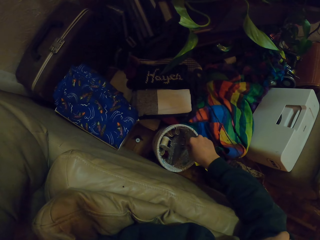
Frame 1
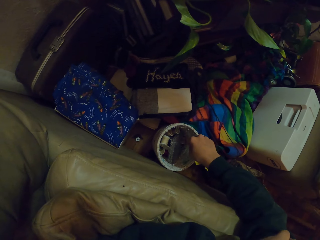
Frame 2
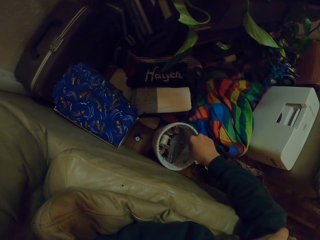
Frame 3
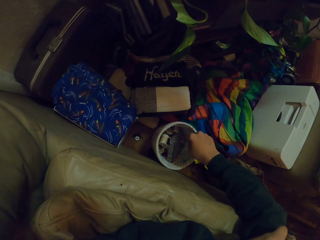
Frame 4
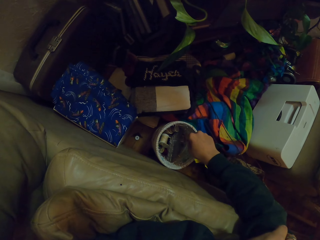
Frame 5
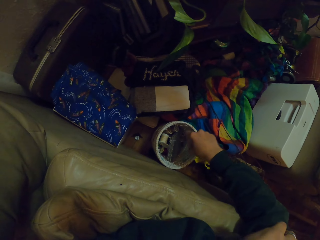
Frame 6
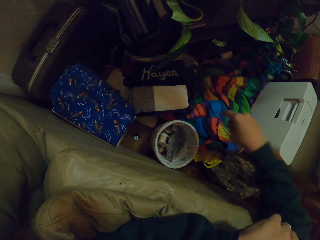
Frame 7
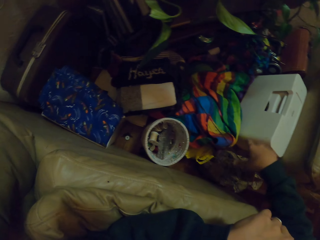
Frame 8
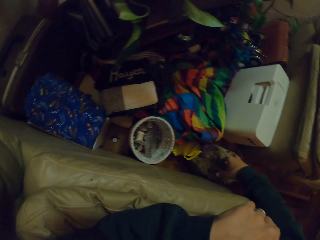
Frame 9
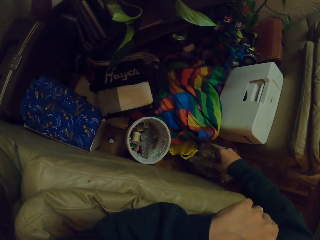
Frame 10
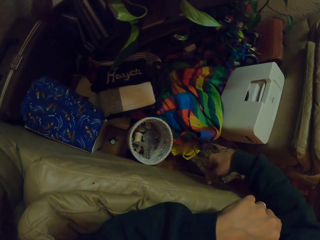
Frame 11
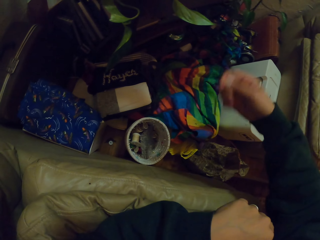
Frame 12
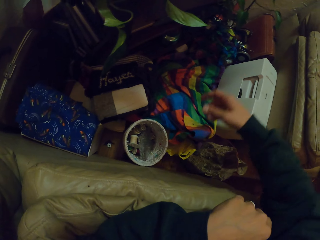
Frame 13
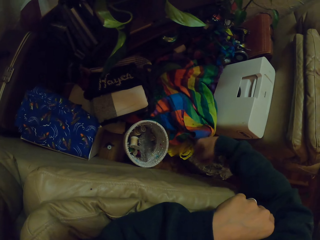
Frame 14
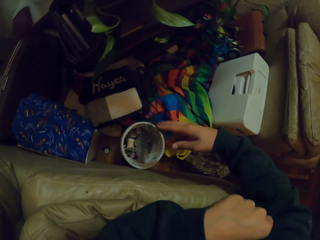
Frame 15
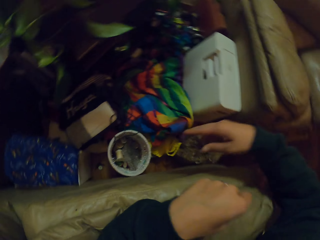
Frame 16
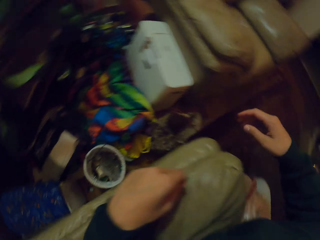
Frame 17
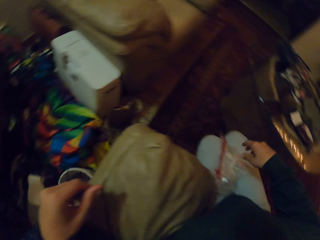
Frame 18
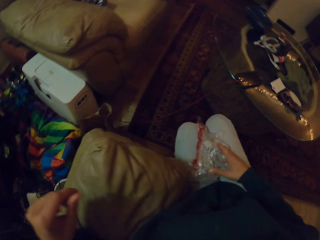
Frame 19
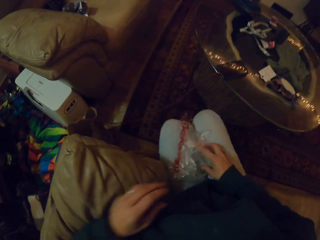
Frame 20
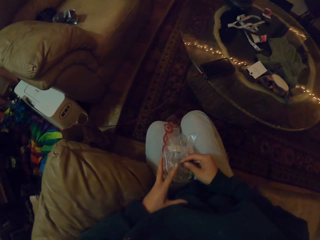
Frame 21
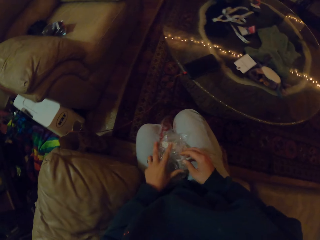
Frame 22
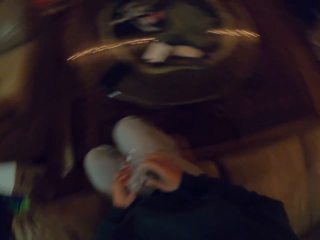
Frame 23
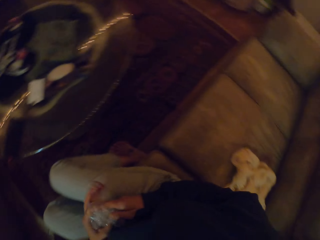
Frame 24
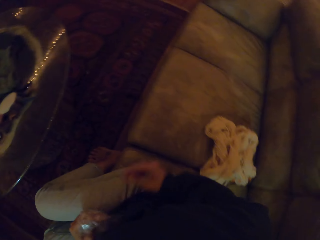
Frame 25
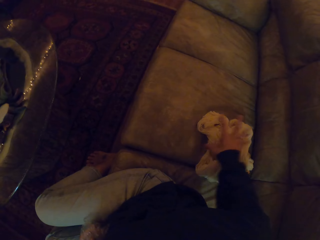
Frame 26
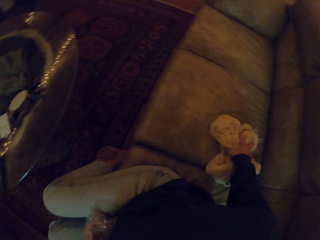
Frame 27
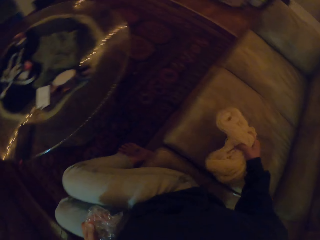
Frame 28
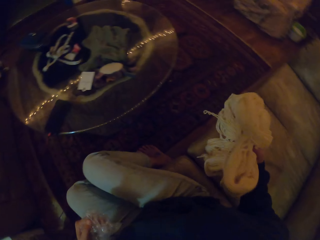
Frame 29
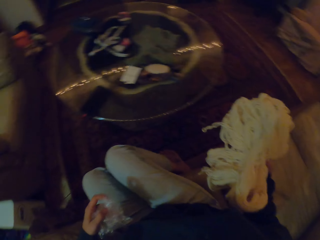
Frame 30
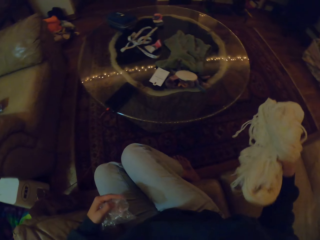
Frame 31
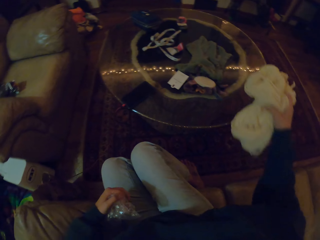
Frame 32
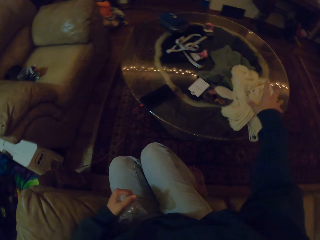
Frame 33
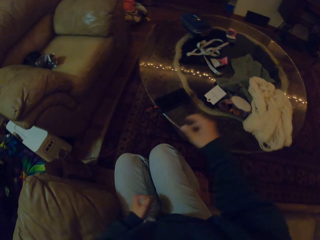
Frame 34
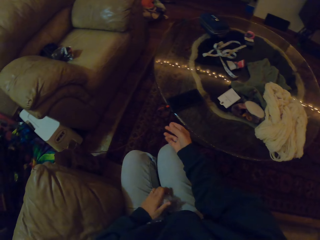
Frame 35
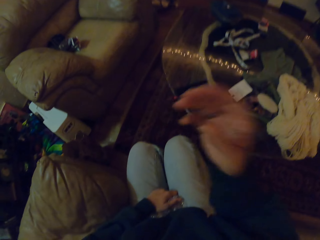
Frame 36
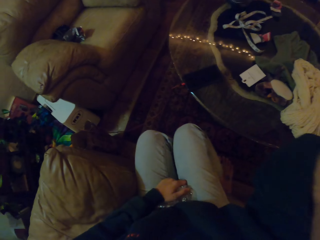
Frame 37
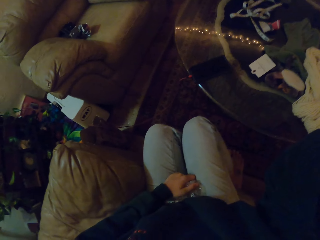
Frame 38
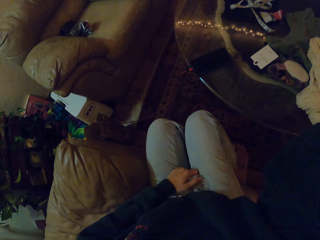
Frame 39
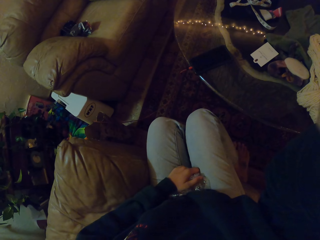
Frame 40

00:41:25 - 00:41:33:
The camera wearer puts the needle in the needle basket. They move their hand. They pick up the fabric from the chair and pick up threads. They put the fabric on the table, drop the threads on the table and adjust the camera.
